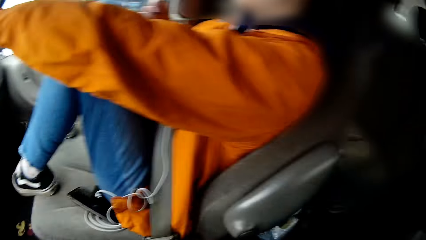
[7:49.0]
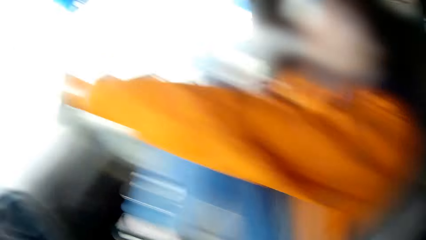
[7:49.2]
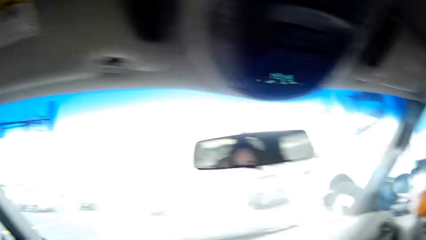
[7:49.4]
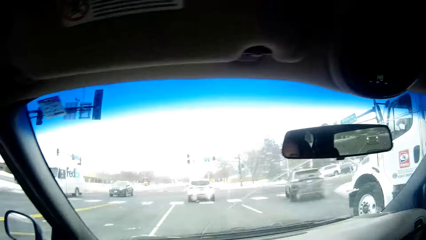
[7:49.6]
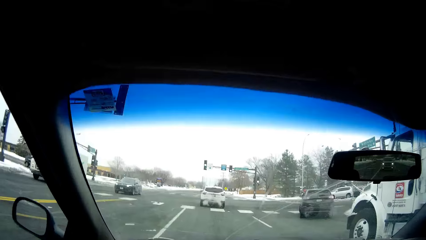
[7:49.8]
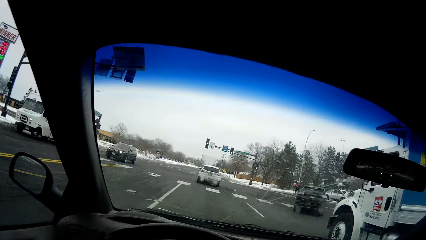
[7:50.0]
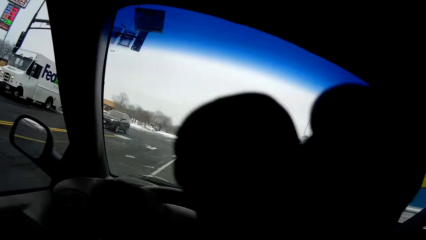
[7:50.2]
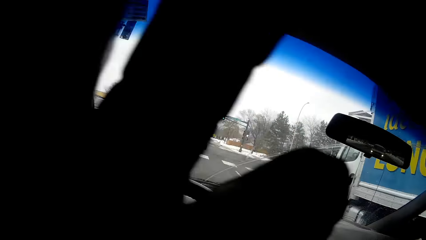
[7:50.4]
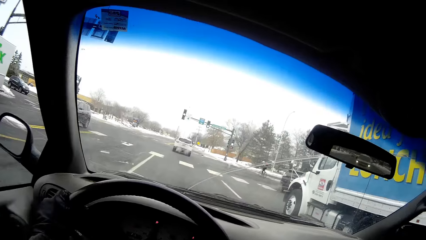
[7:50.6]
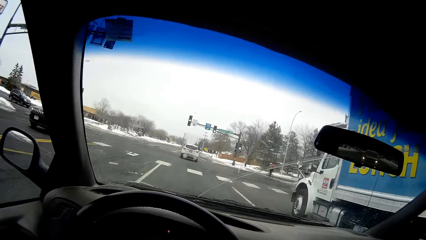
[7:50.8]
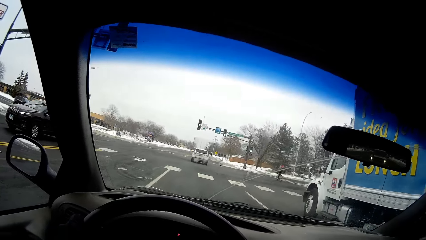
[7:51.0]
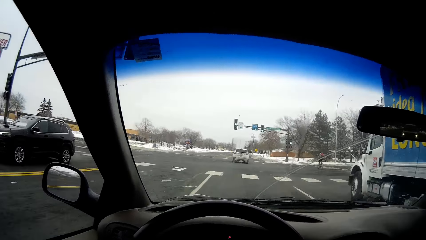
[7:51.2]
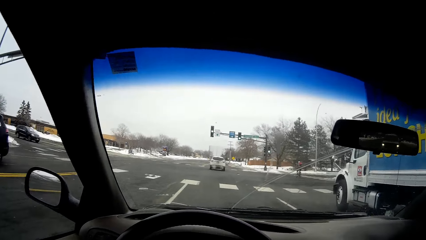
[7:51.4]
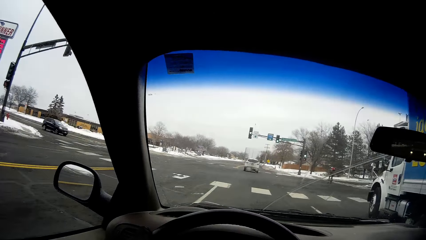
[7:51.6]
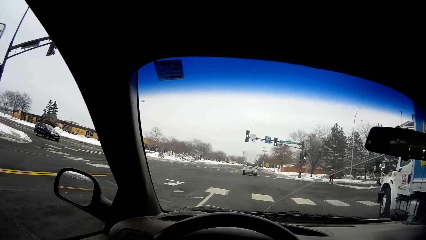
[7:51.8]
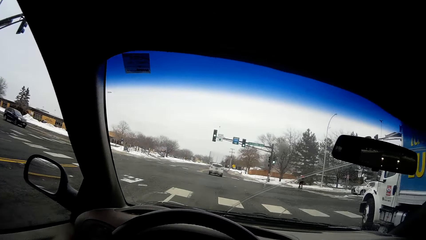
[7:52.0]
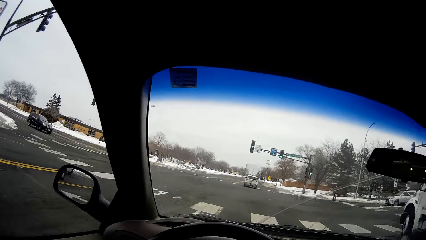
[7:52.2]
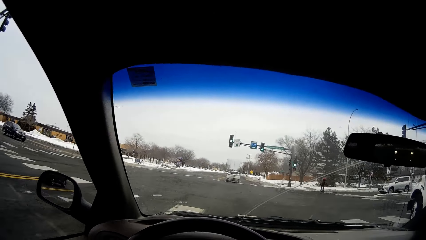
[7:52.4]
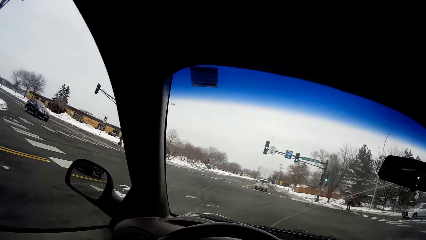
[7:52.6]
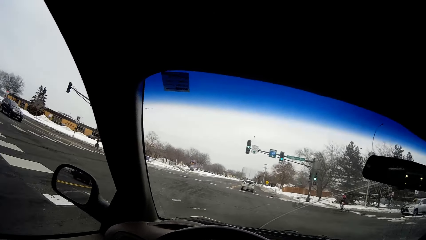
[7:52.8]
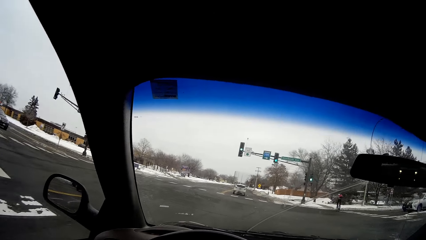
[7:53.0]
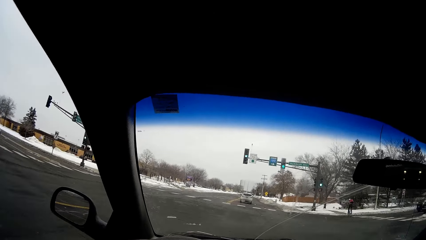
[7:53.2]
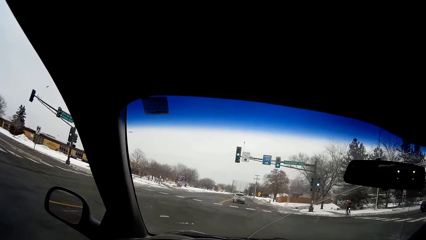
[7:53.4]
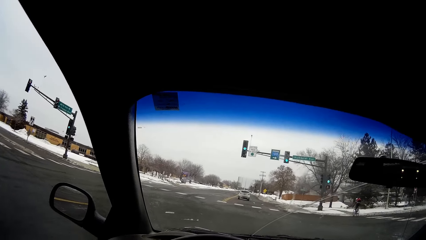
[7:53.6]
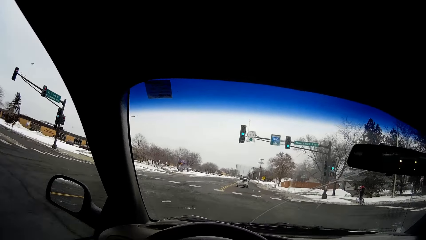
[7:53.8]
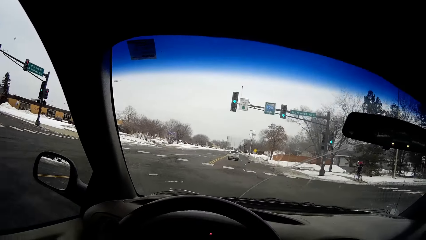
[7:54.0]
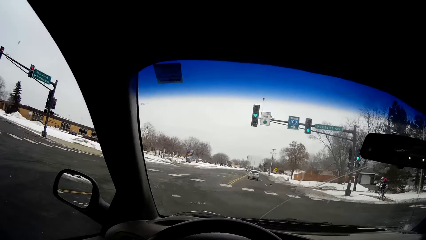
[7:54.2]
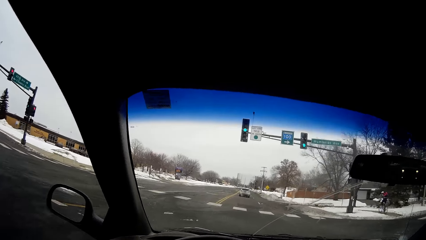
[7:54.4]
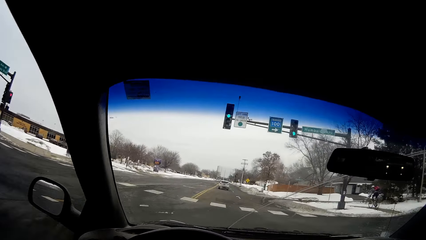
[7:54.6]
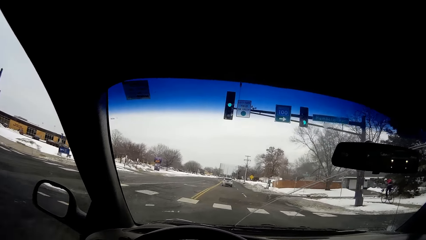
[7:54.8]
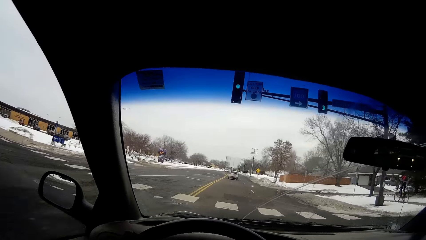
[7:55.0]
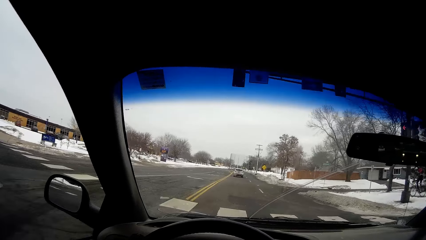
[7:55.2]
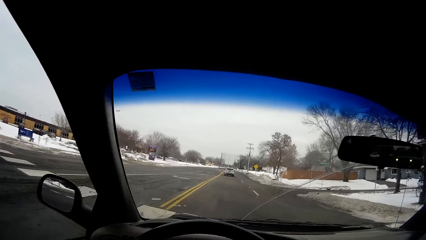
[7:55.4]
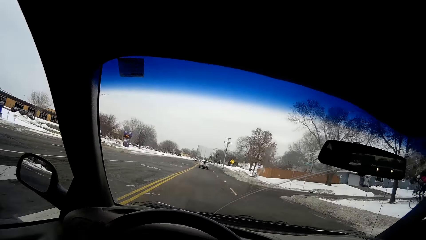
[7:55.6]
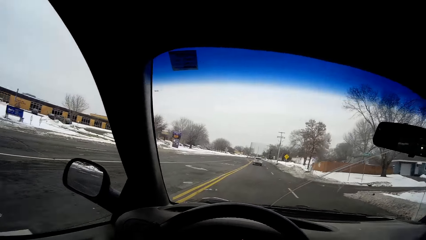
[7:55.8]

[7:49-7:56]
The camera wearer touches her face with her gloved left hand. She drives the car with both gloved hands on the car steering.

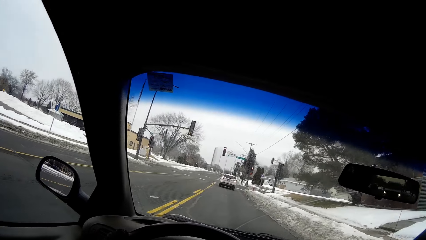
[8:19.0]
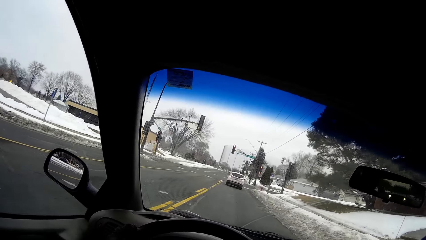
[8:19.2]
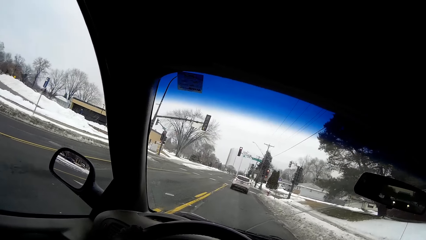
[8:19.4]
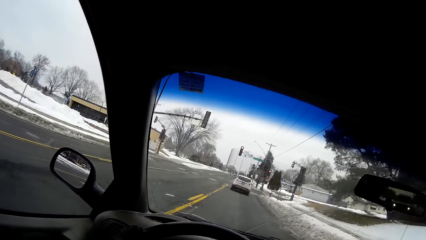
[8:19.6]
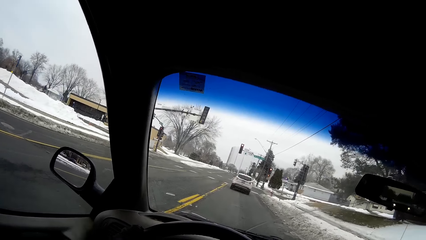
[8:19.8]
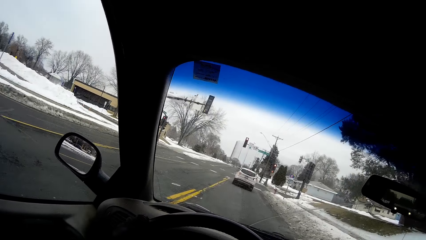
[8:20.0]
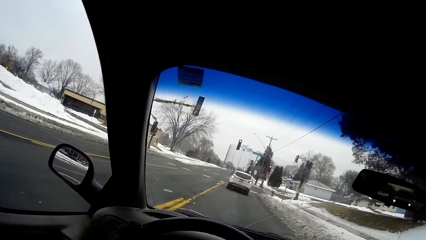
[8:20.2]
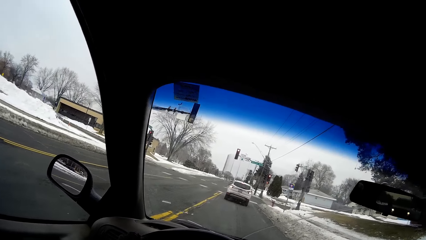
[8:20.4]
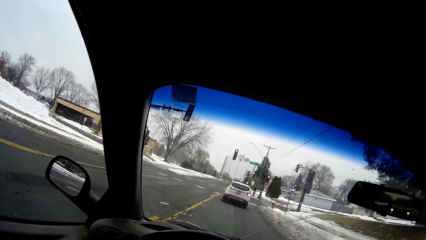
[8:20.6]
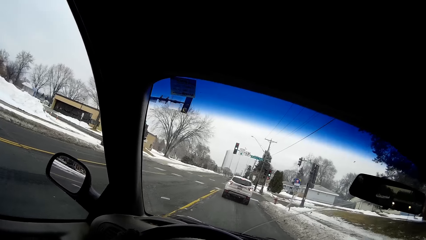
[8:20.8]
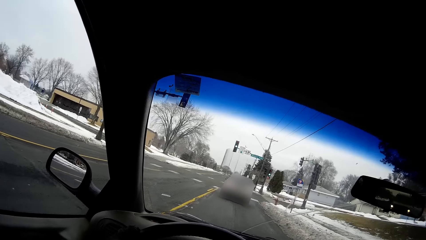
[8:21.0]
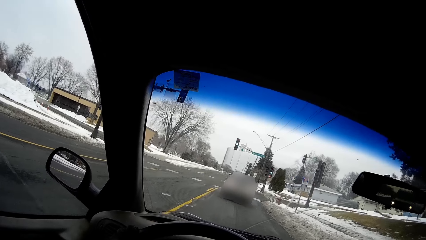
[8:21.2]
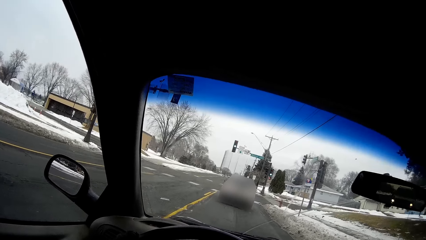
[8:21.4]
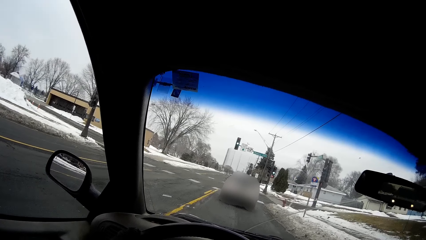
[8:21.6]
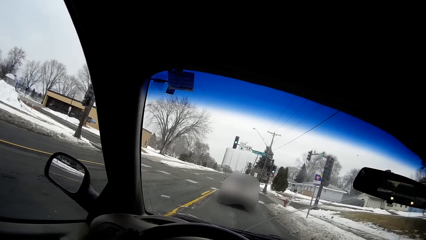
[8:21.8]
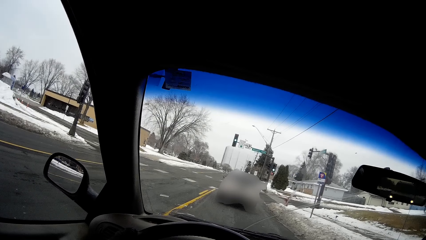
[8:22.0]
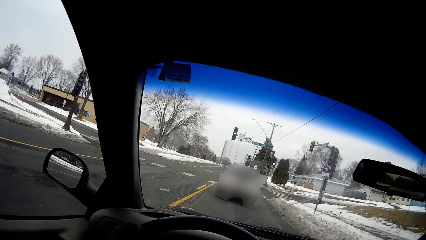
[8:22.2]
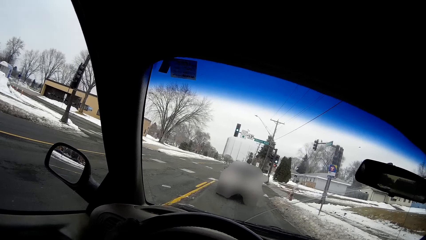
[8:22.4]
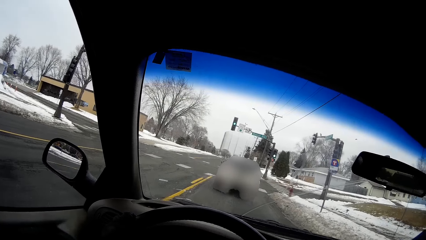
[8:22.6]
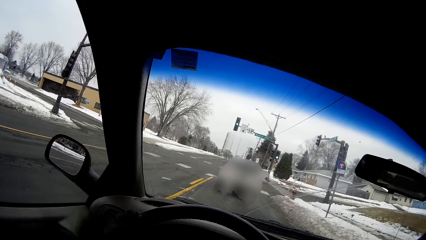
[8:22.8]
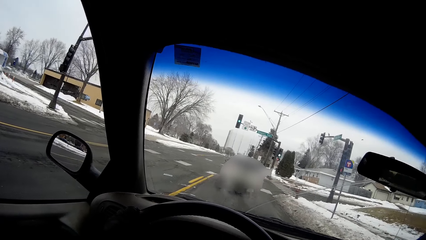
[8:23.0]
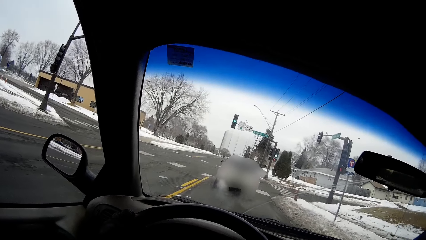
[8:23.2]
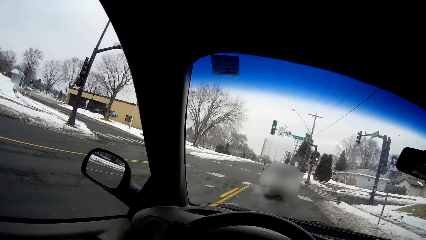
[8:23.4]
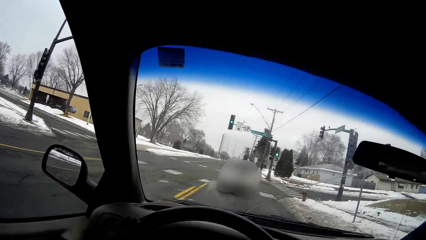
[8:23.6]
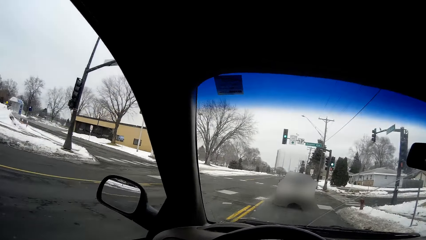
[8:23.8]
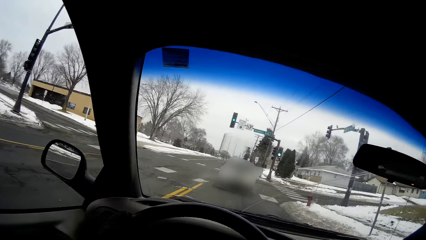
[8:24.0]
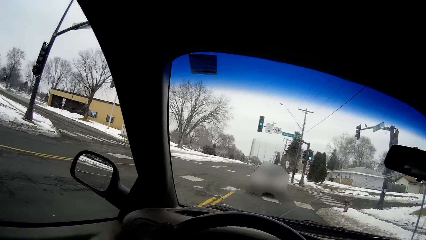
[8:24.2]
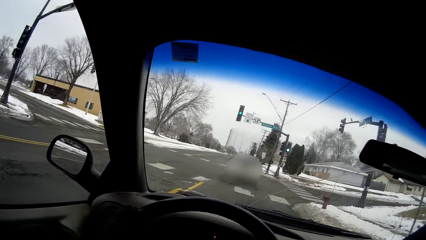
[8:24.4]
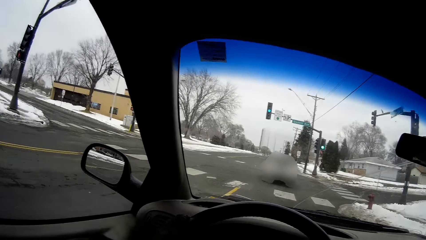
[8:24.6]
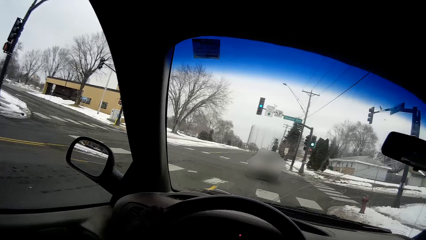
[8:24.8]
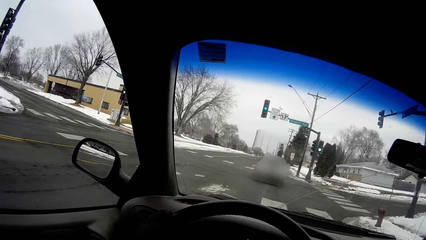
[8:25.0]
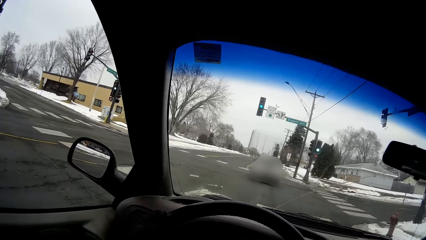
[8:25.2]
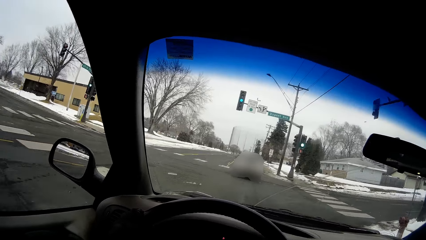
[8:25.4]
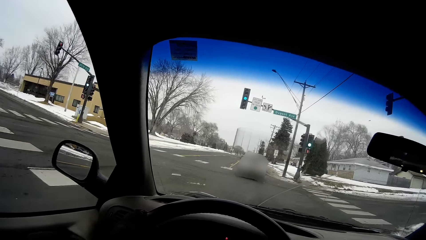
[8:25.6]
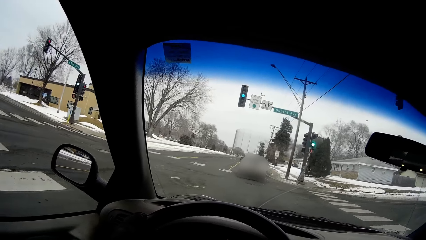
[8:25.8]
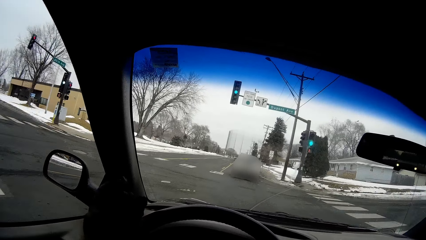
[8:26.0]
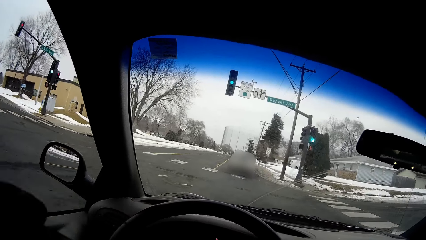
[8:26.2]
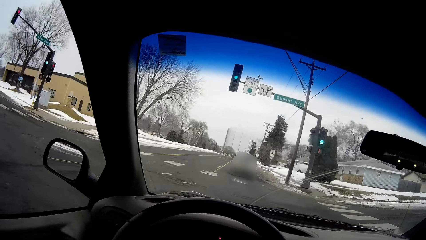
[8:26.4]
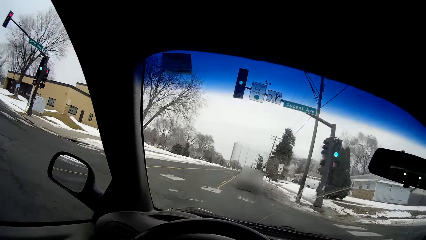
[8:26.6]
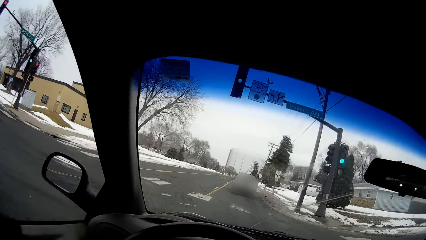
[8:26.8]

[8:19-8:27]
The camera wearer stops the car. She slows down the car. She drives the car. She removes the hand from the steering wheel. She touches her face with her gloved left hand. She holds the steering wheel.
